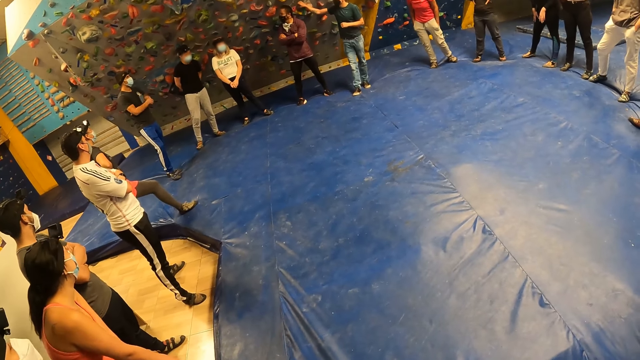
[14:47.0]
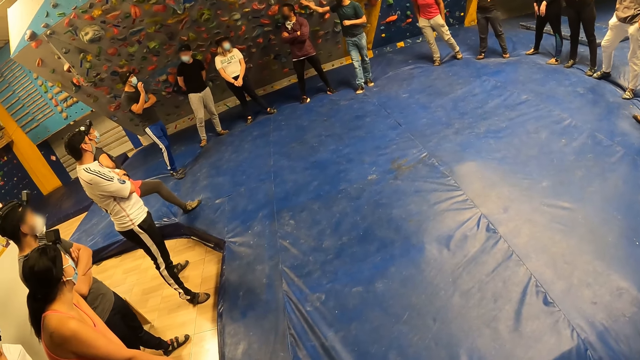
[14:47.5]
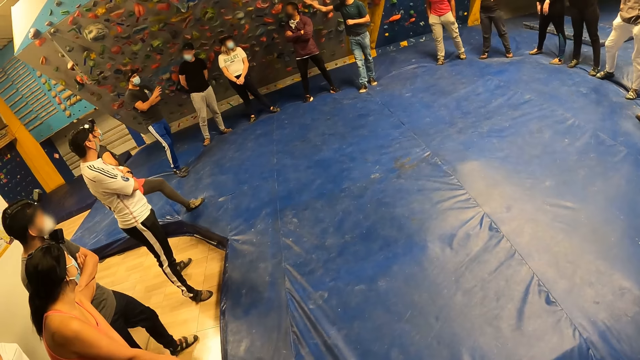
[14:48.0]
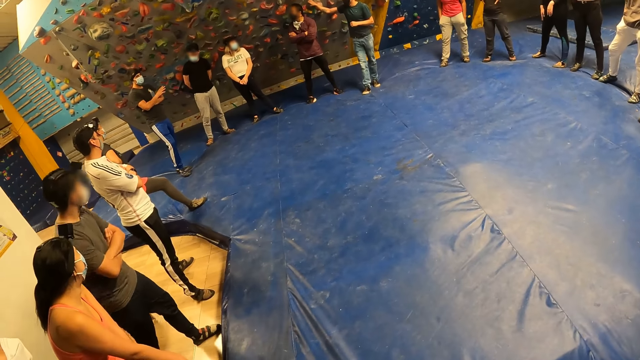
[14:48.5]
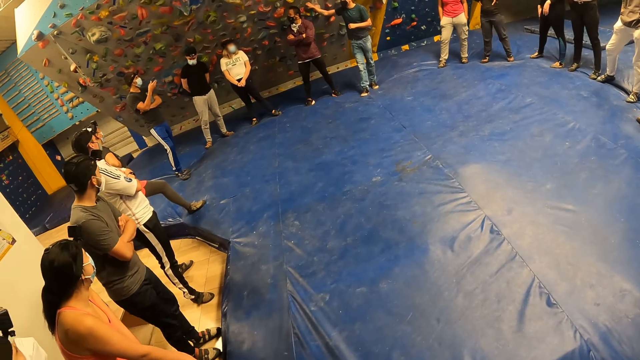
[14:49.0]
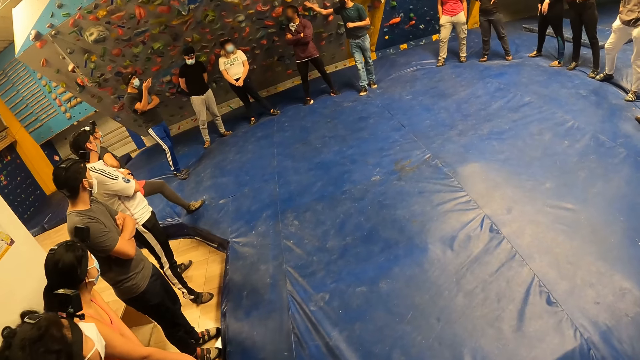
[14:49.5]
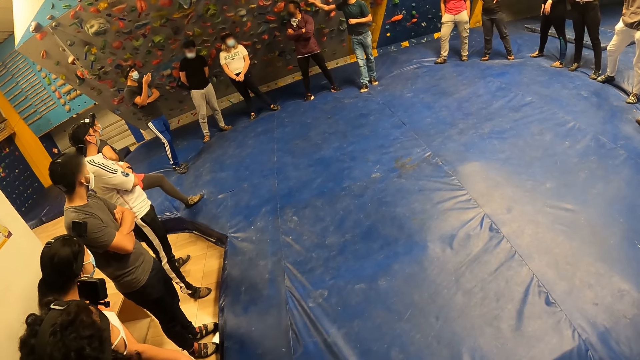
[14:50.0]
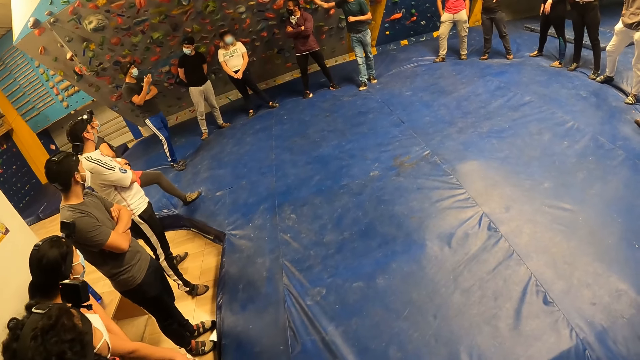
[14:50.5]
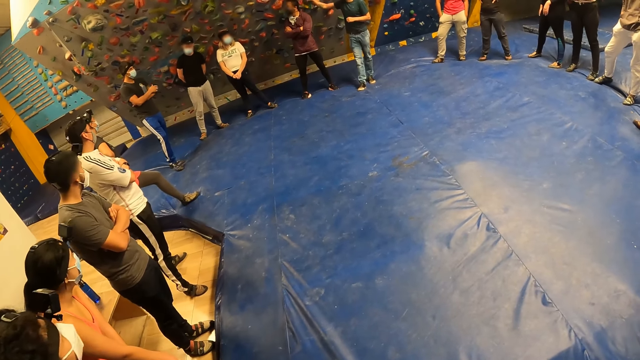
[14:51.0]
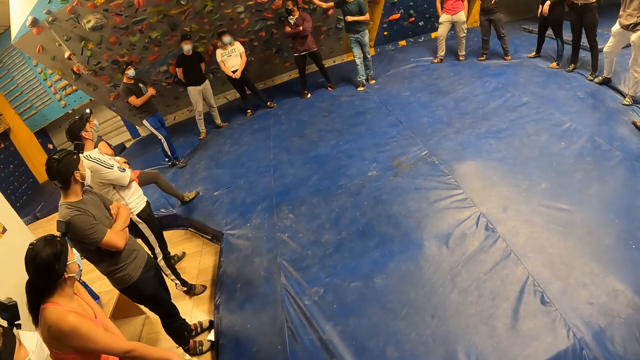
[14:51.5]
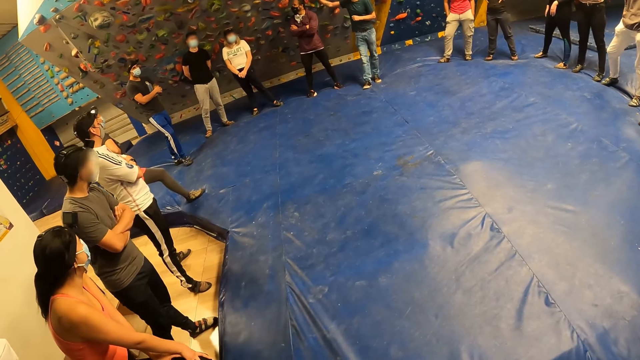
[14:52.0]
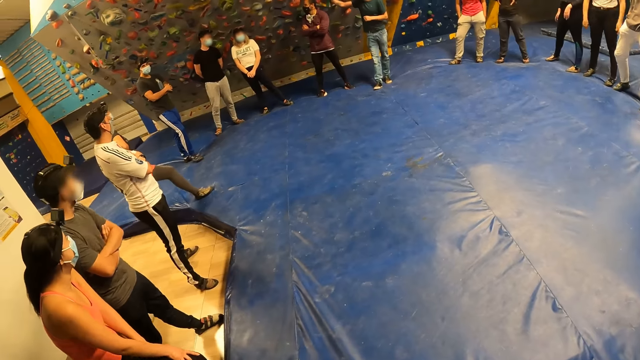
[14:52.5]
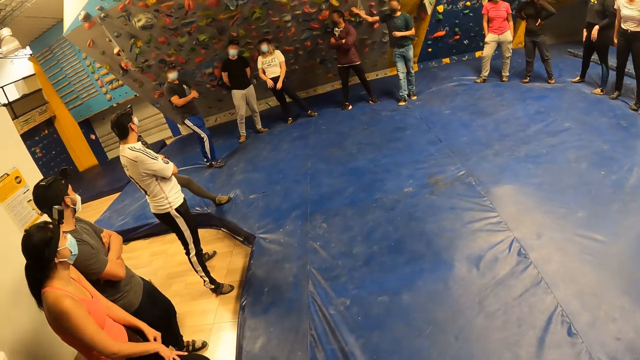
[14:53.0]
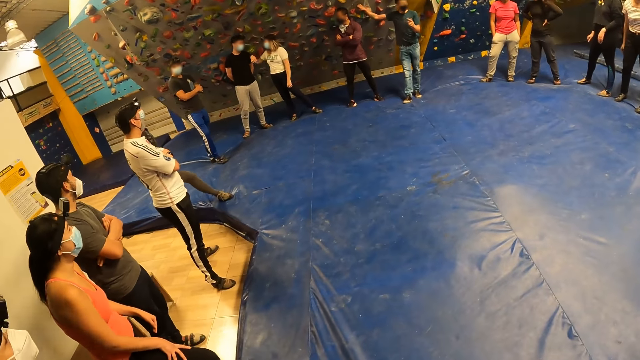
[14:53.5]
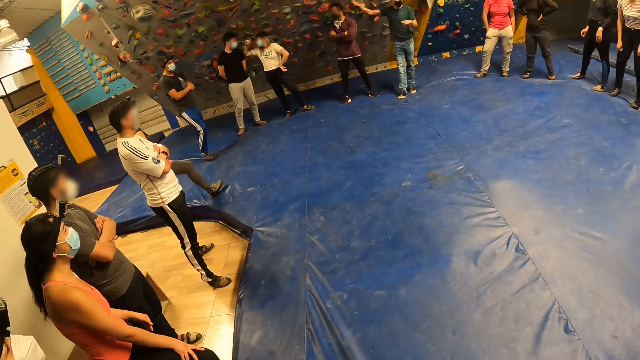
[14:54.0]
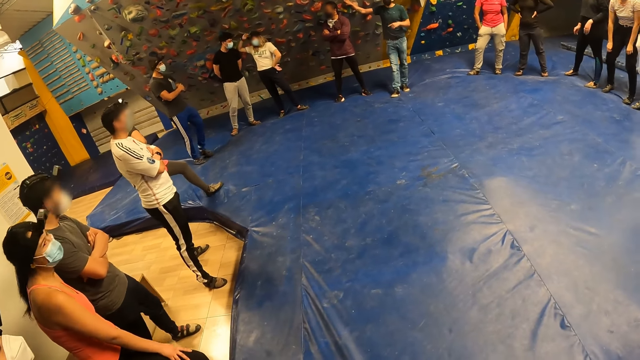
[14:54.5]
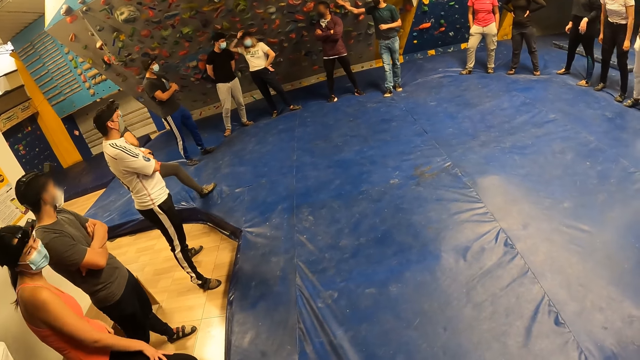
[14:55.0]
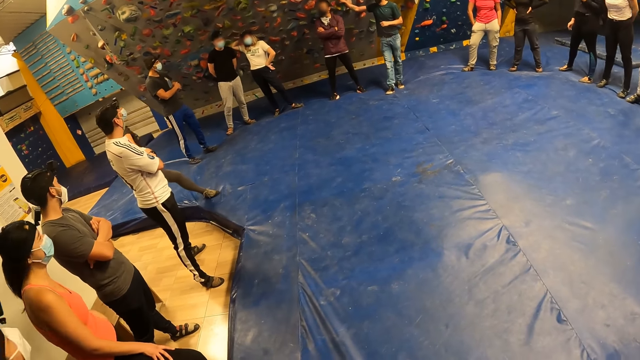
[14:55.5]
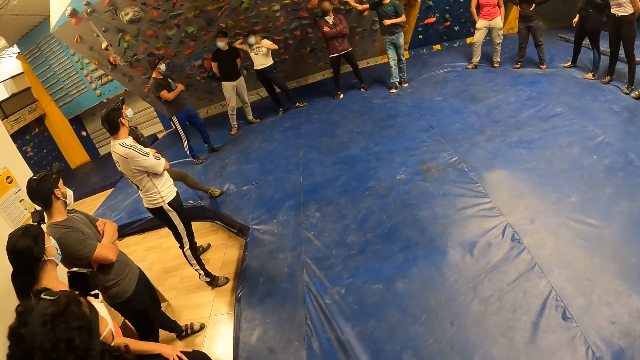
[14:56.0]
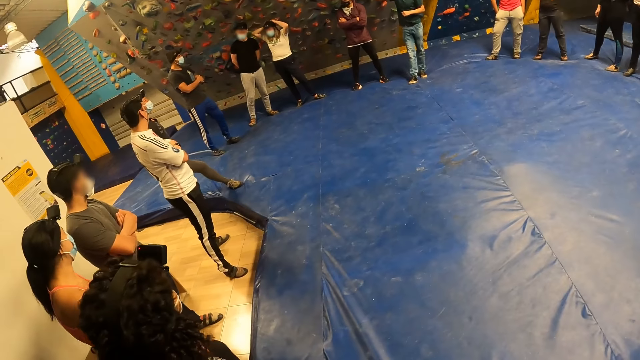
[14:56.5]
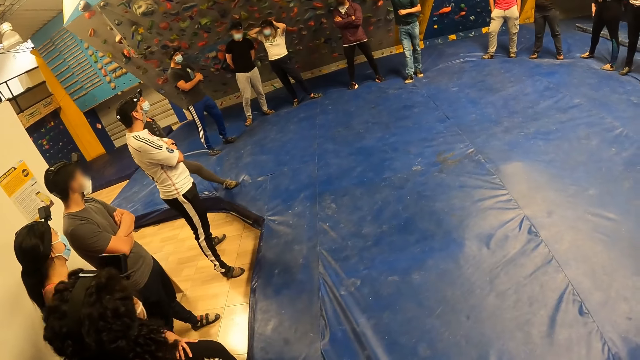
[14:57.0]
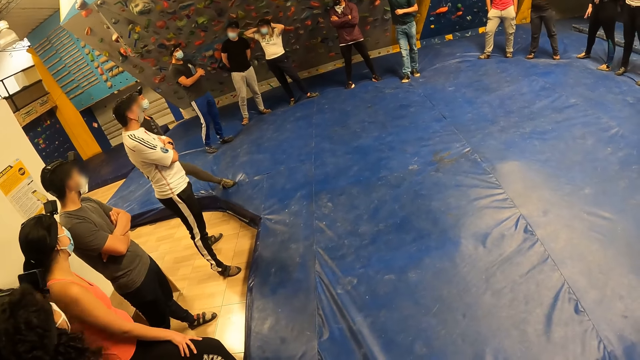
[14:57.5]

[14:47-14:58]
The camera wearer does something. A man moves his hands.

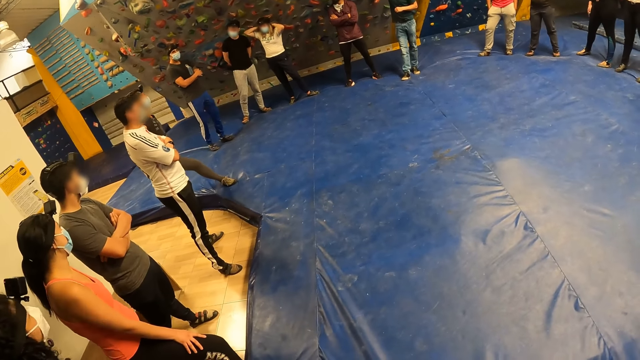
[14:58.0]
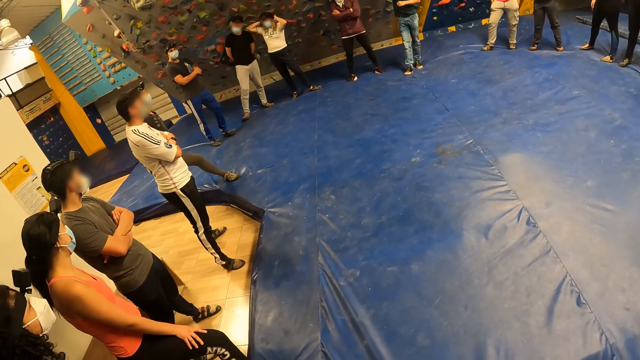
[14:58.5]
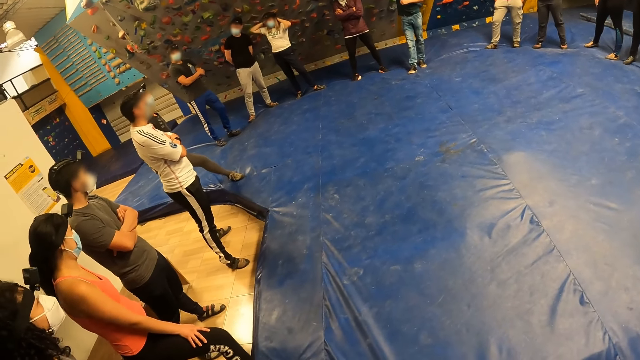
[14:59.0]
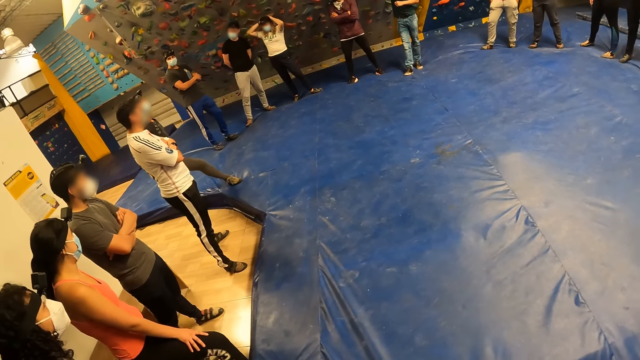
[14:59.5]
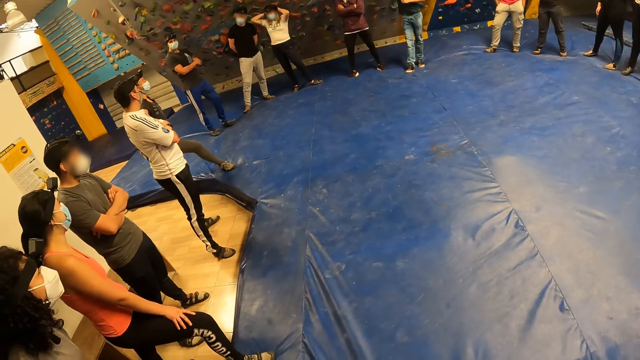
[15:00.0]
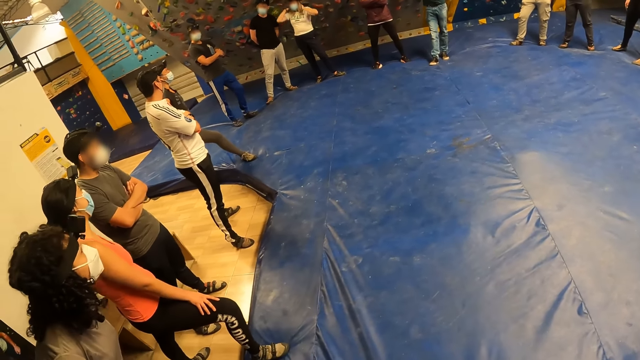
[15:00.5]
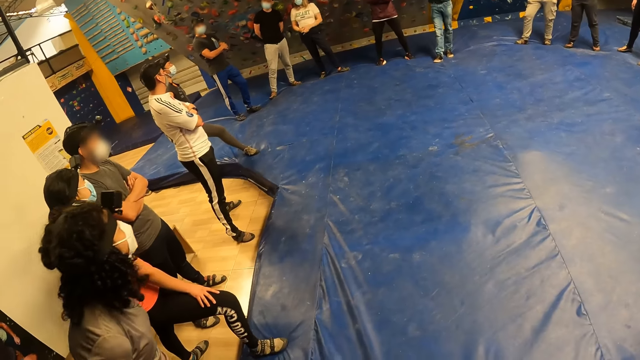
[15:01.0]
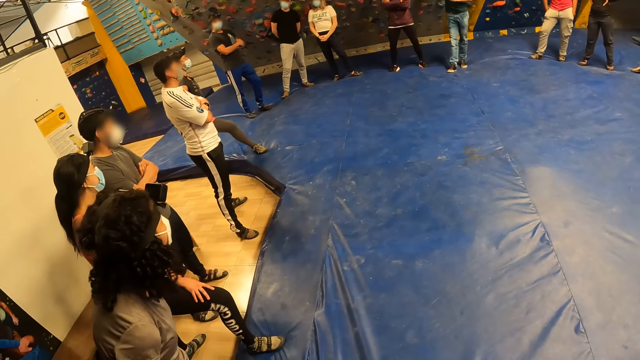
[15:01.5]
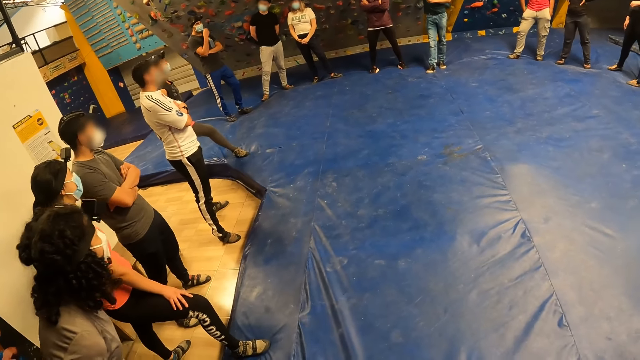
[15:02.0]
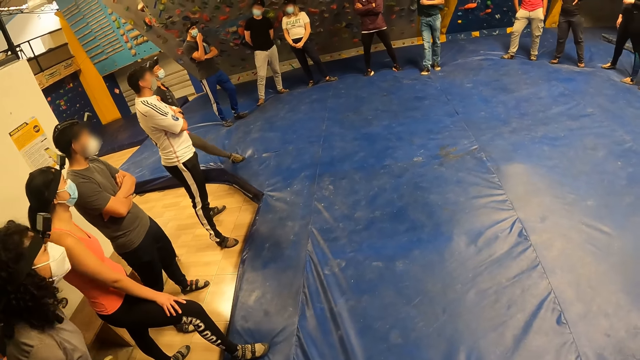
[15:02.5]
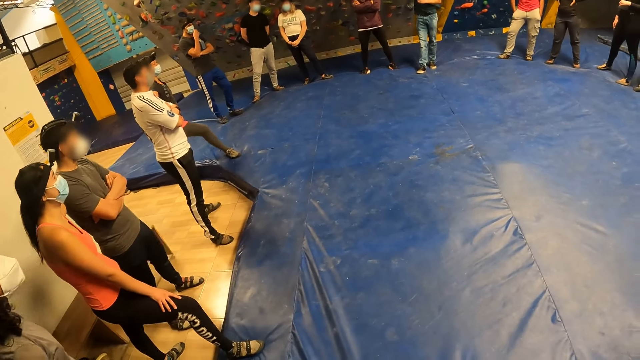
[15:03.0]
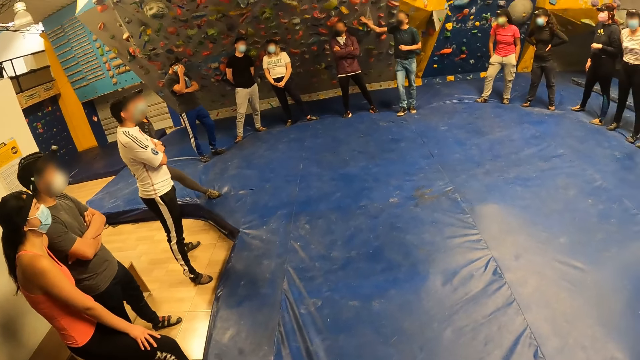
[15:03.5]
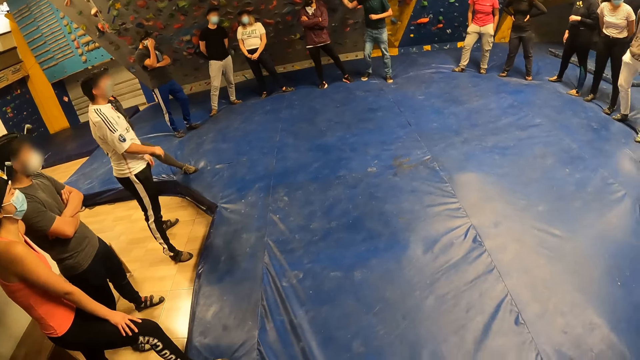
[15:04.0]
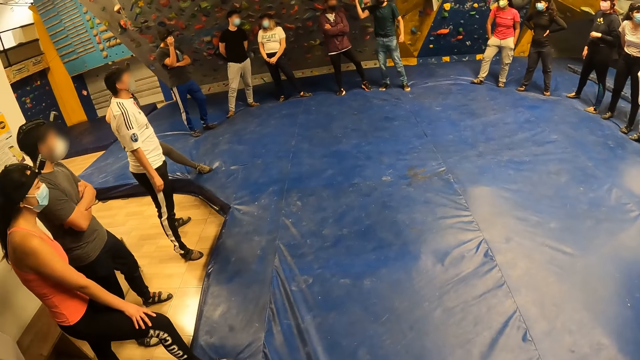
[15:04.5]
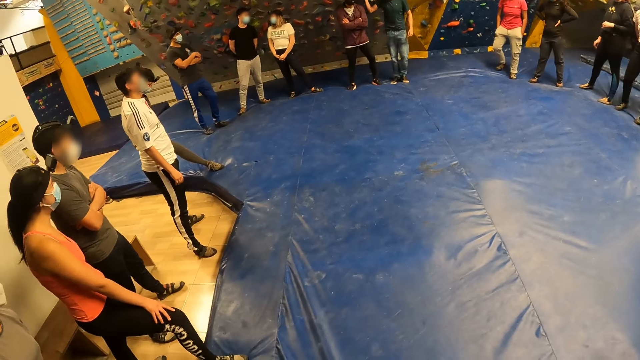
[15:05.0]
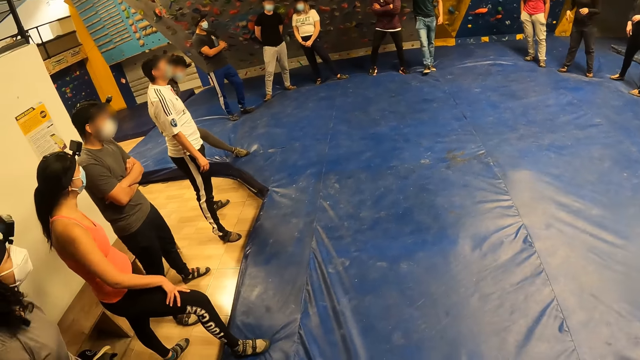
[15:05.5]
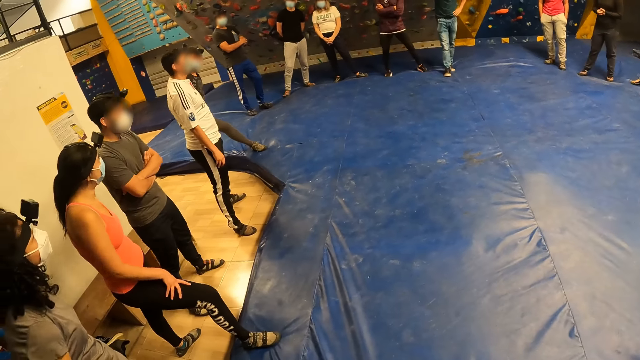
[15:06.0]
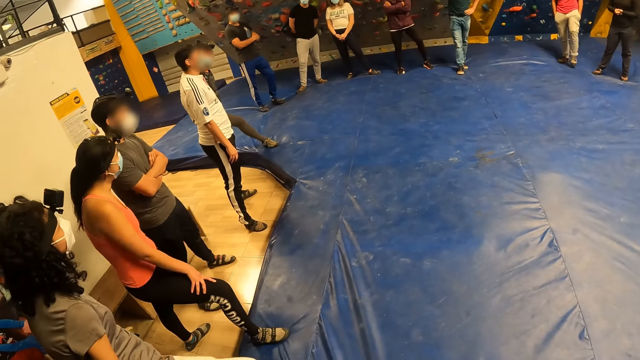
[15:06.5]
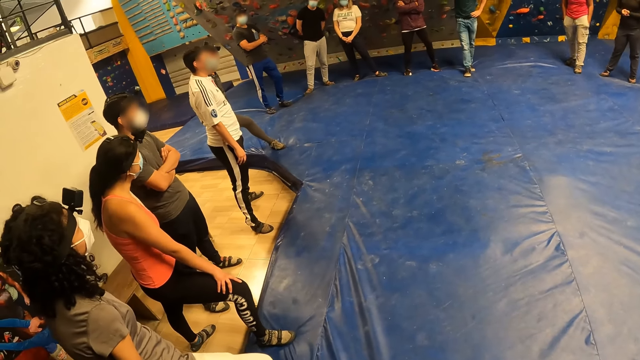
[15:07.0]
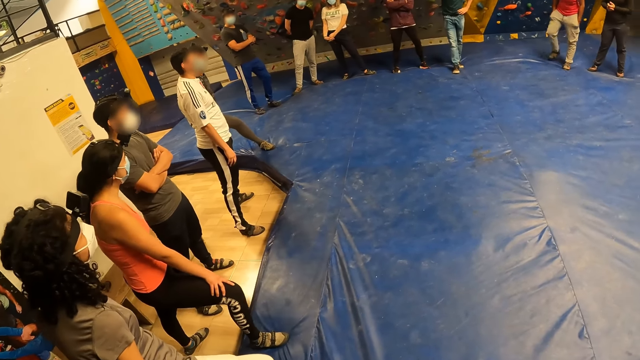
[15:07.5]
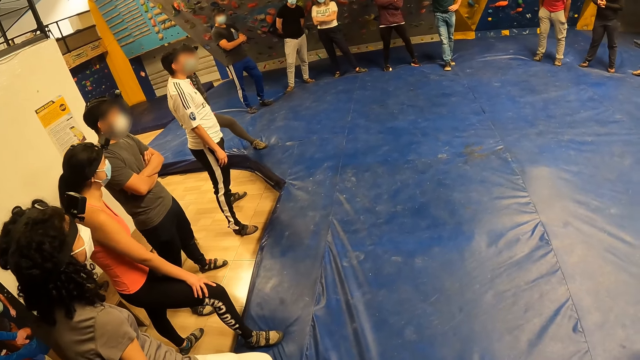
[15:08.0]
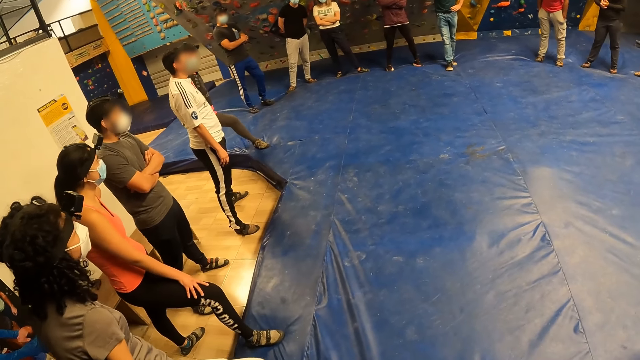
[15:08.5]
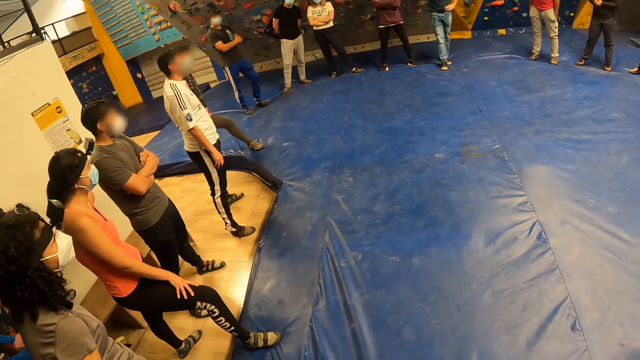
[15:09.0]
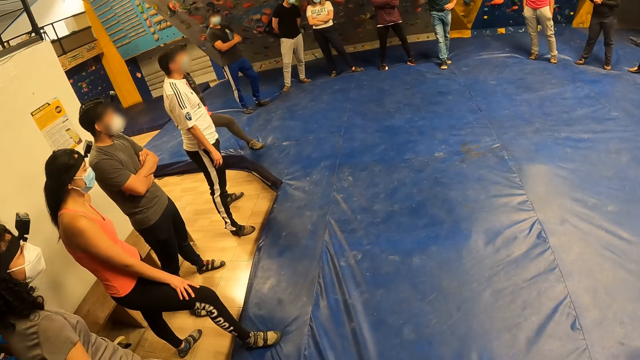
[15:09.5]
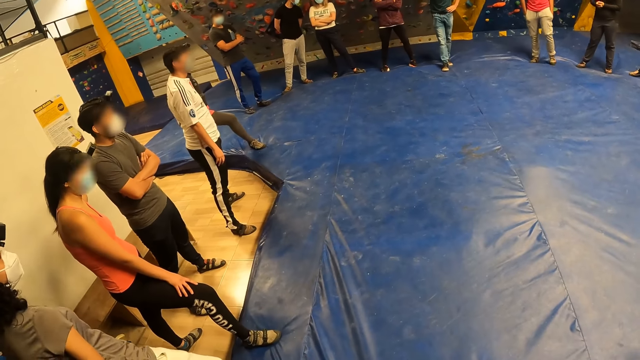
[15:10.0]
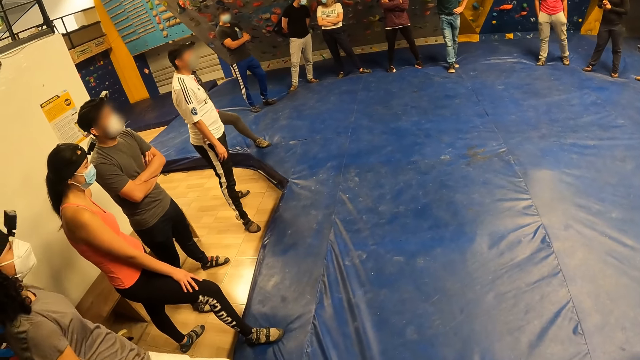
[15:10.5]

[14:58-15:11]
The camera wearer does something. A man moves his leg.
